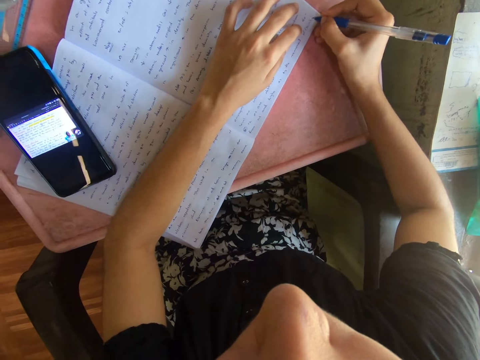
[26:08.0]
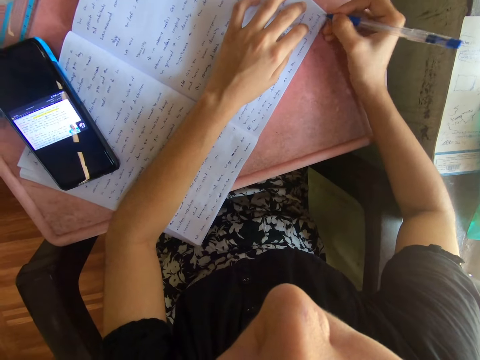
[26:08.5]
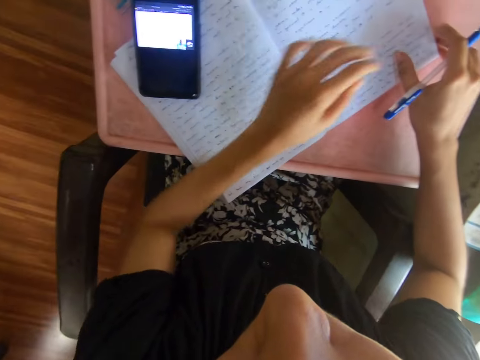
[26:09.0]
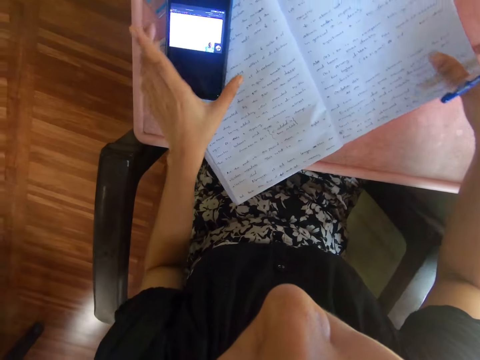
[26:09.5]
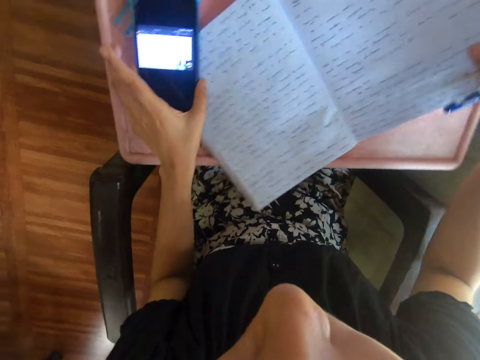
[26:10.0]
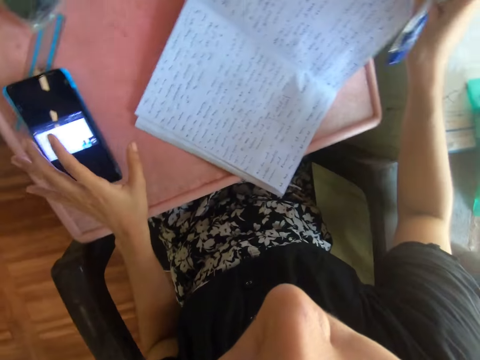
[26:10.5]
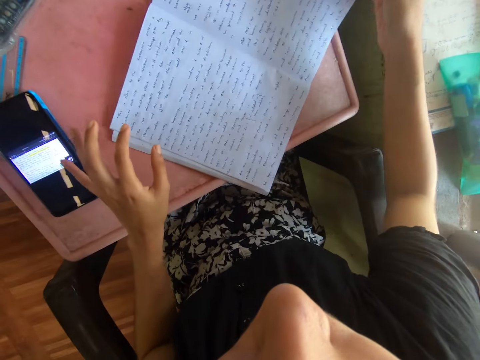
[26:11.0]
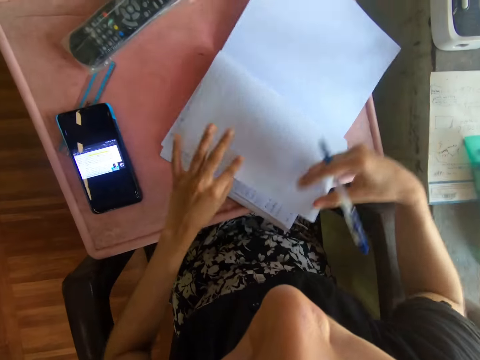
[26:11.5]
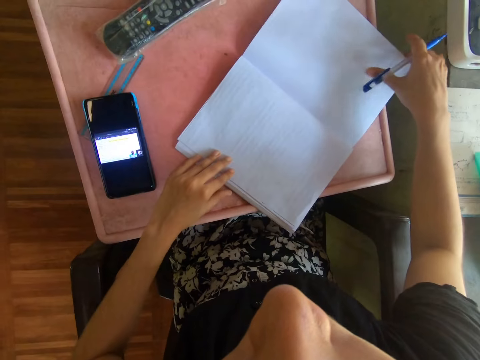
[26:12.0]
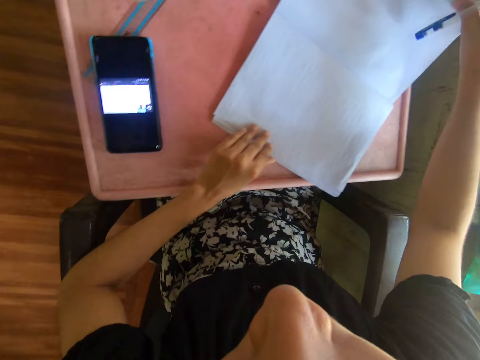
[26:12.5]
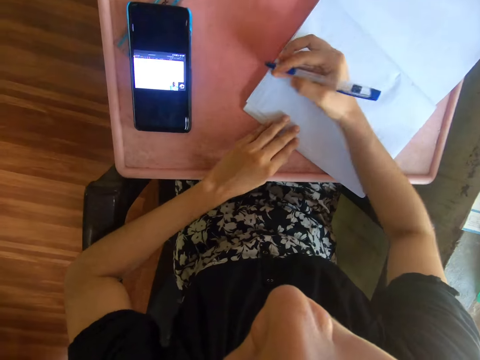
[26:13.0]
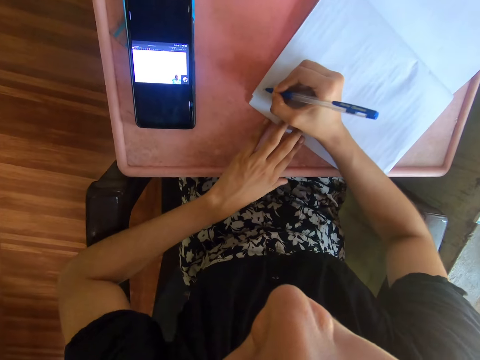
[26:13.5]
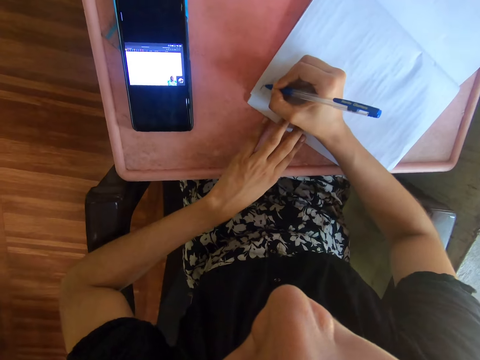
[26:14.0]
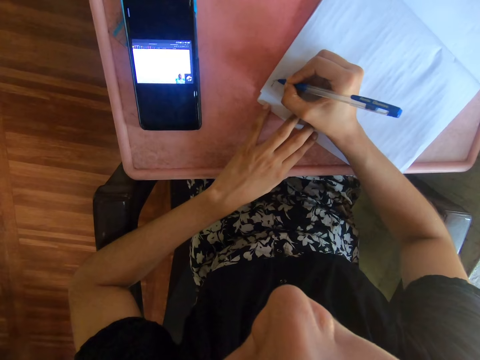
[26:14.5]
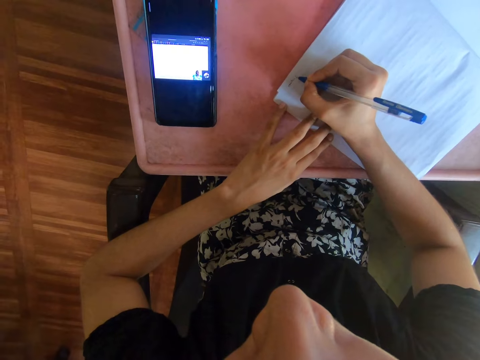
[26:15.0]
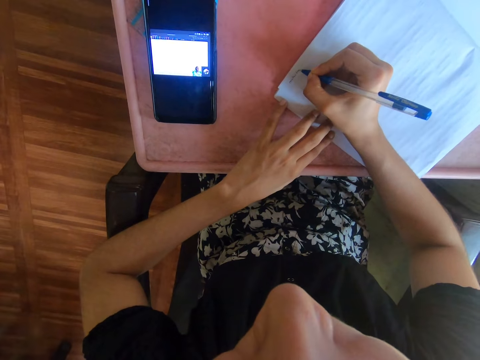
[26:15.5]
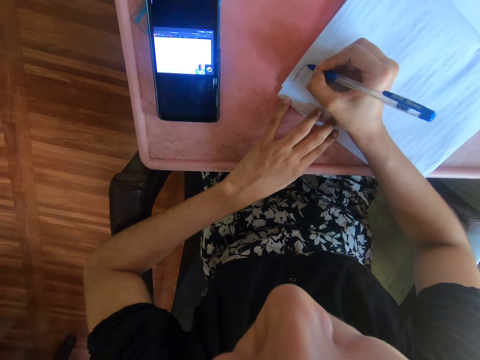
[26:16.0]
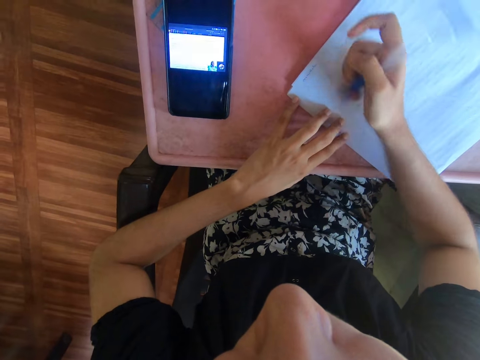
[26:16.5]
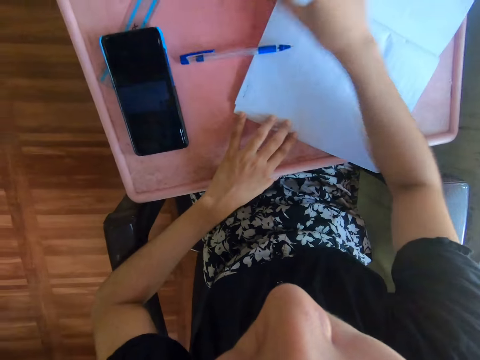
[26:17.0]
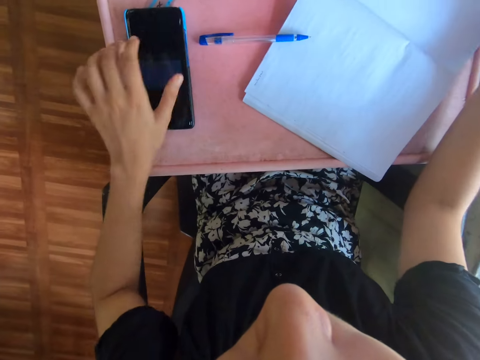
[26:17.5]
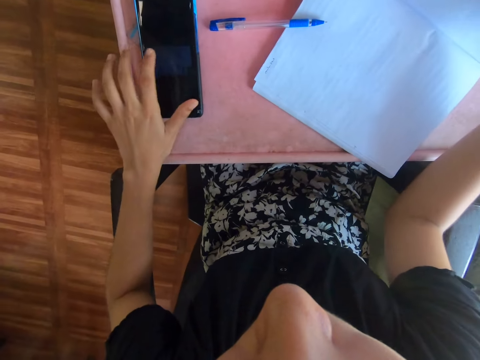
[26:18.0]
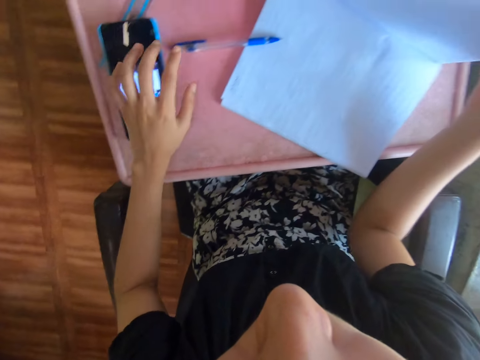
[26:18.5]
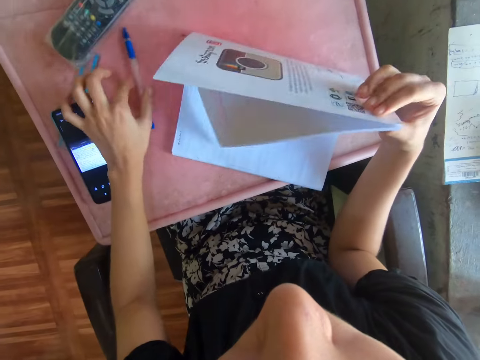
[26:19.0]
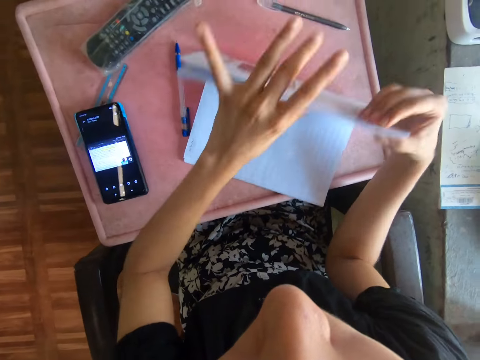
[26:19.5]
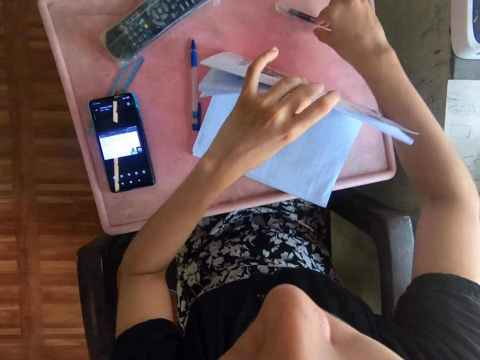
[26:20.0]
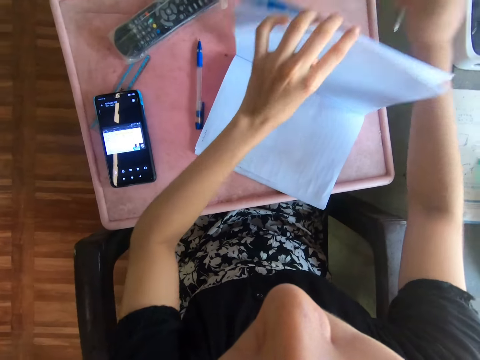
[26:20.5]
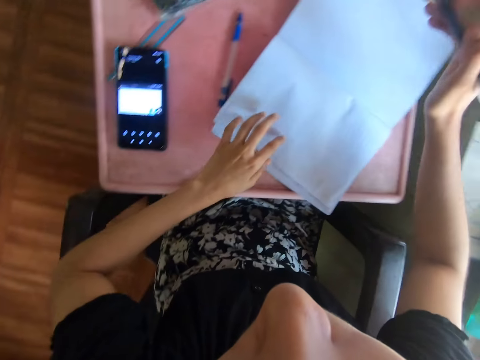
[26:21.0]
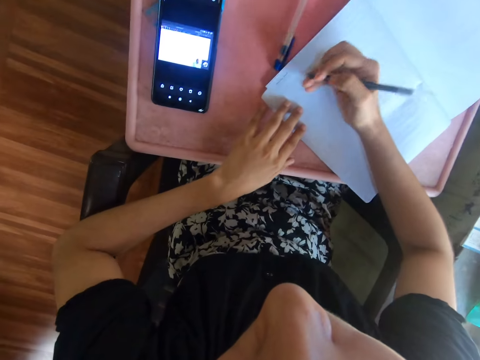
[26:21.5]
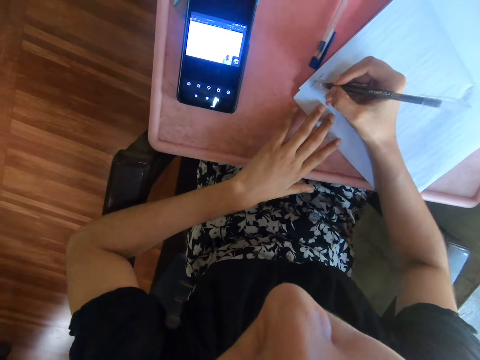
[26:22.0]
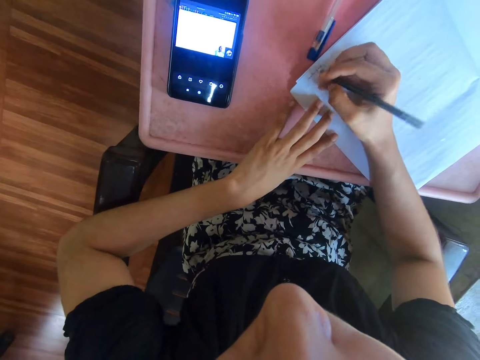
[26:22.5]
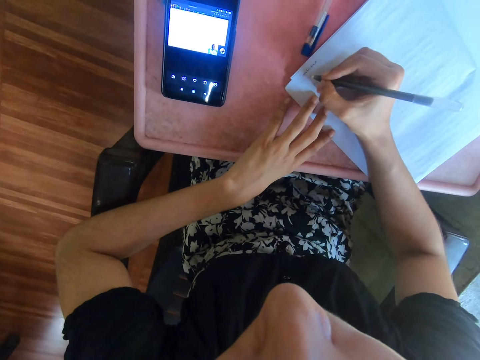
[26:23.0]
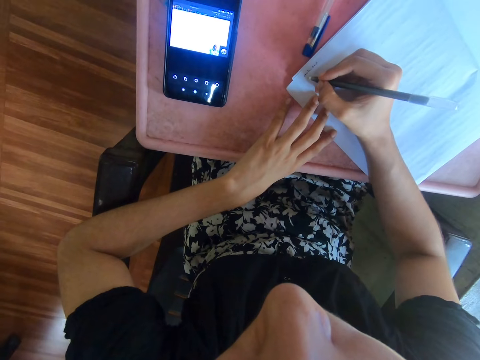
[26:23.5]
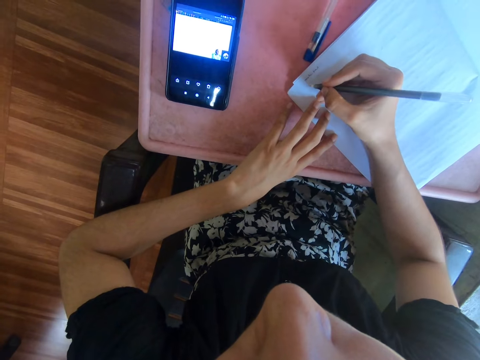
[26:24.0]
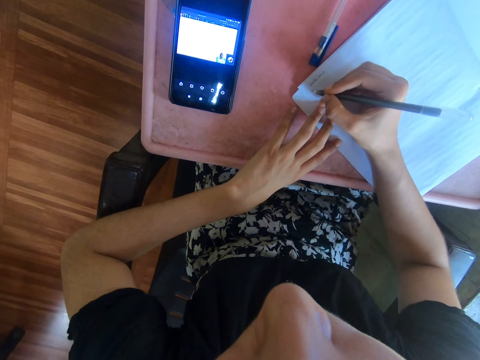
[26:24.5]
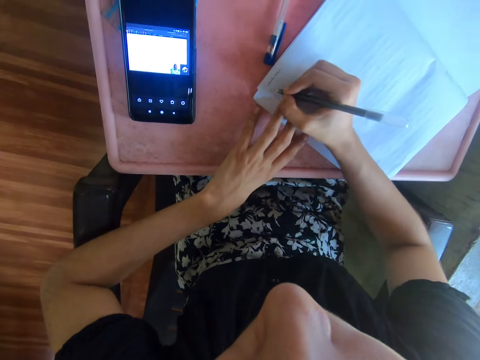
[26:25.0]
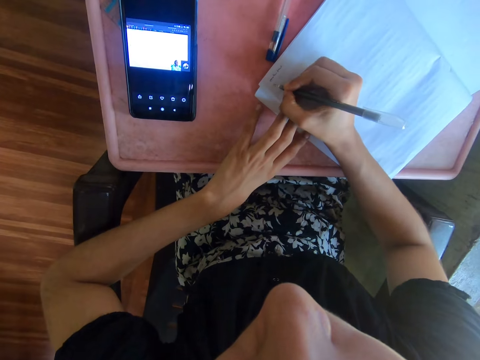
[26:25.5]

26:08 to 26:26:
The camera wearer picks the cellphone on top of the book. They touch the phone. They open the book. They move the book. They hold on the book. They write on the book on top of the table with a pen. They put the pen on top of the table. They scroll on the cellphone and press the phone. They hold the book. They touch the pen. They pick the pen on top of the table. They touch the book. They write on the book on top of the table with the pen.

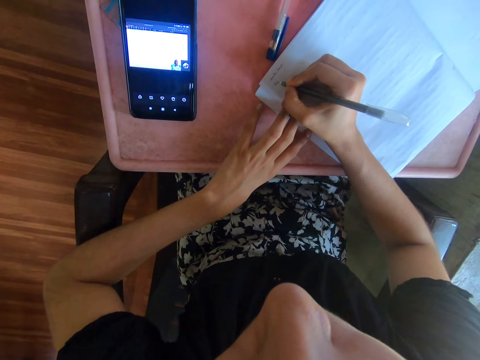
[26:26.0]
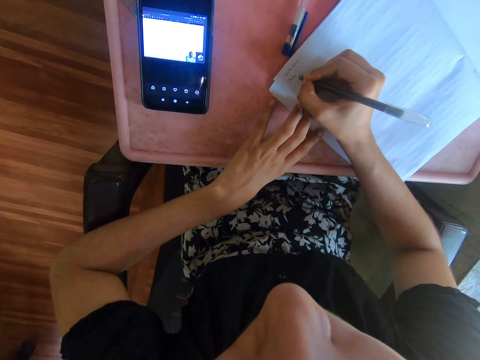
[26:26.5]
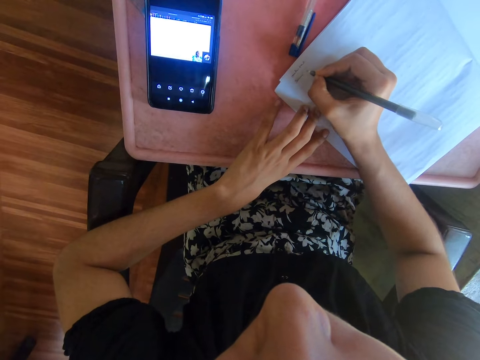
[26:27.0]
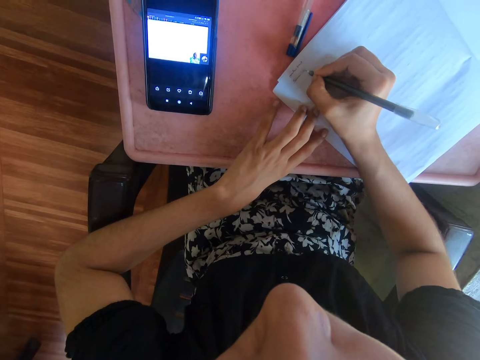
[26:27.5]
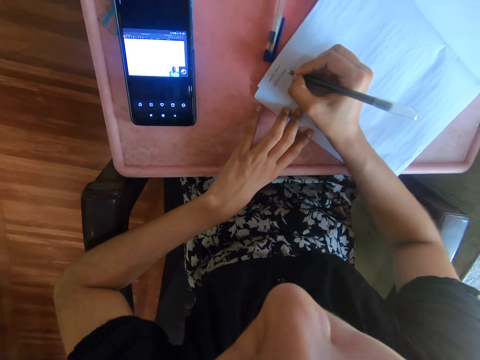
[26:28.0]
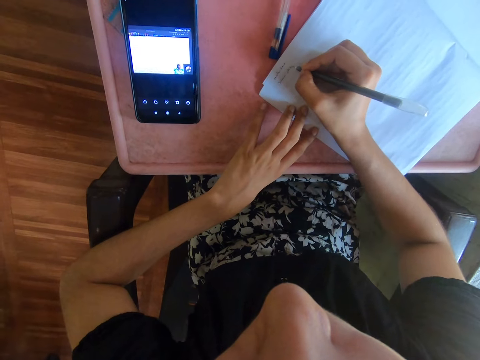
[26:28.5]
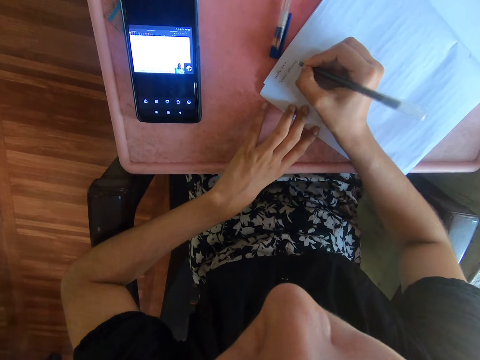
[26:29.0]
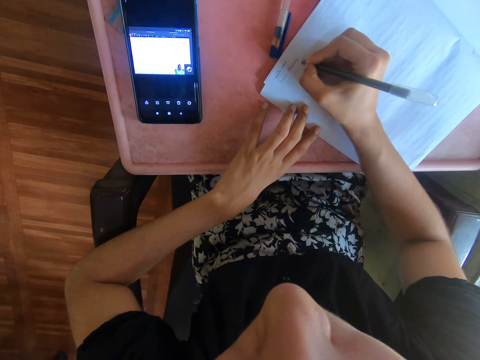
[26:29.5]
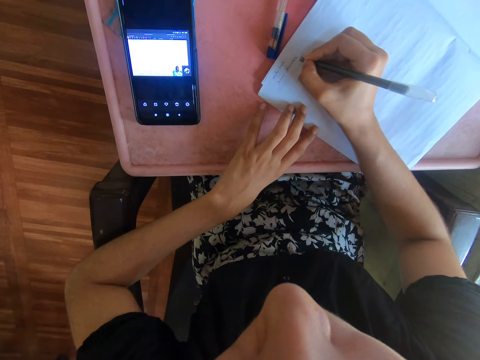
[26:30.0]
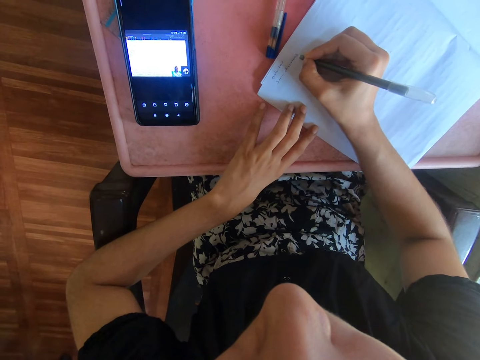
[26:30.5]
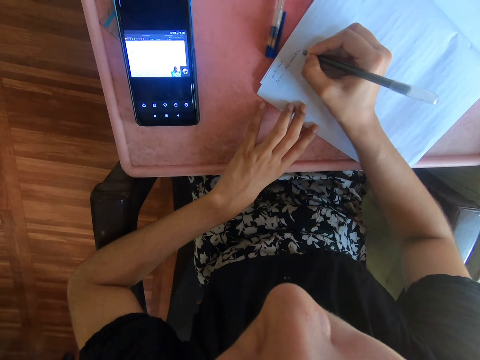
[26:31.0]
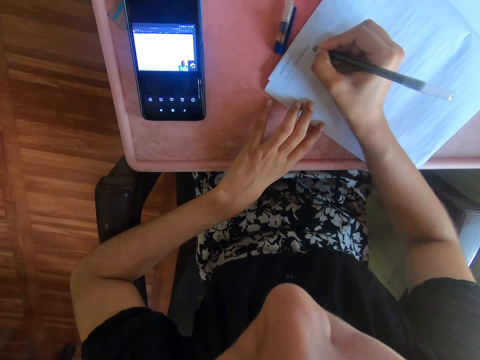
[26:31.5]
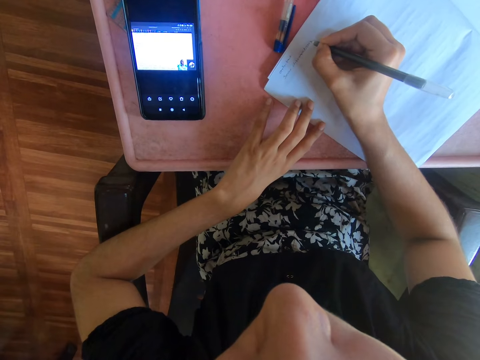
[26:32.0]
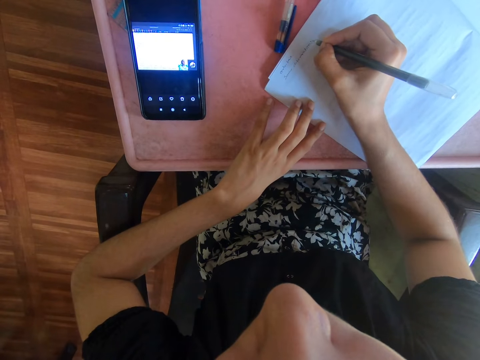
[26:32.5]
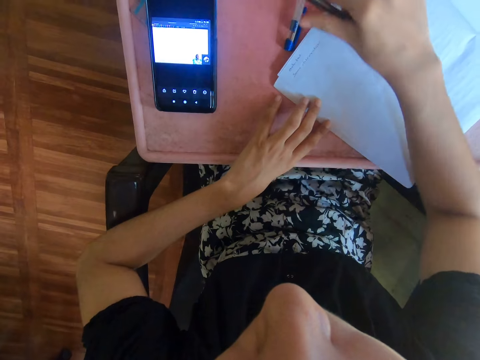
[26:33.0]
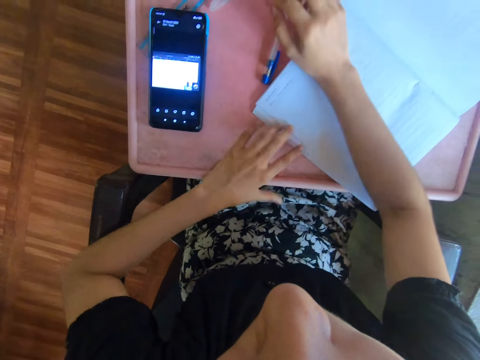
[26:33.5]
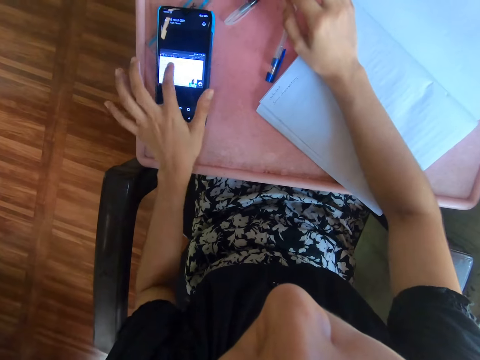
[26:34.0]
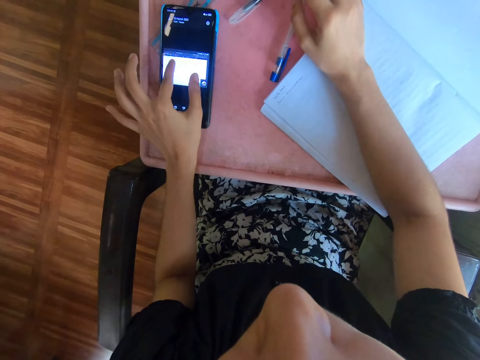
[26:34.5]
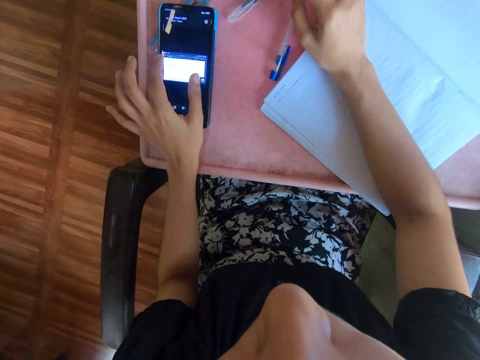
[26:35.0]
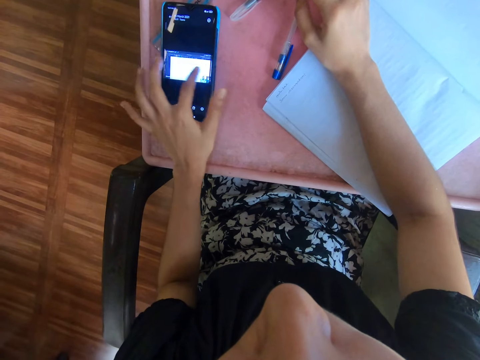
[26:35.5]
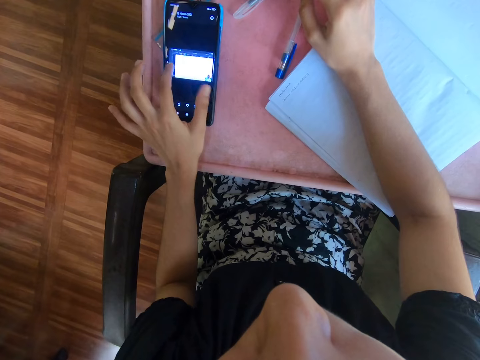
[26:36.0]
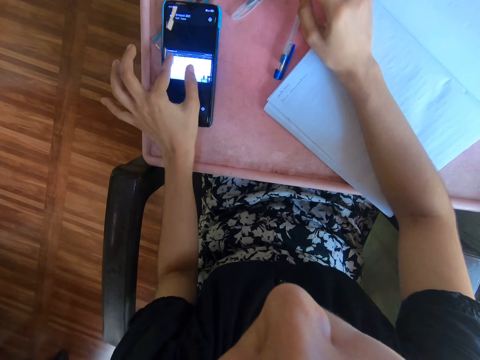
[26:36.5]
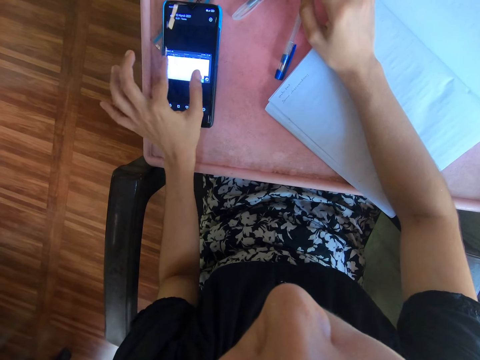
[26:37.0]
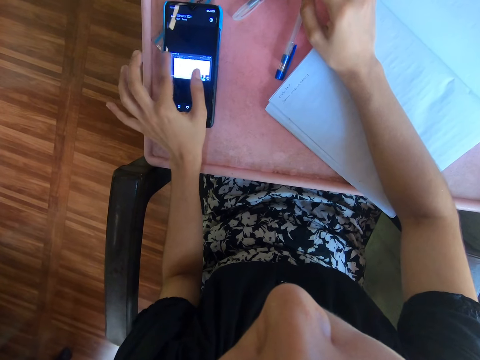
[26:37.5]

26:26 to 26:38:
The camera wearer puts the pen on top of the table. They scroll on the cellphone. They press the phone.
